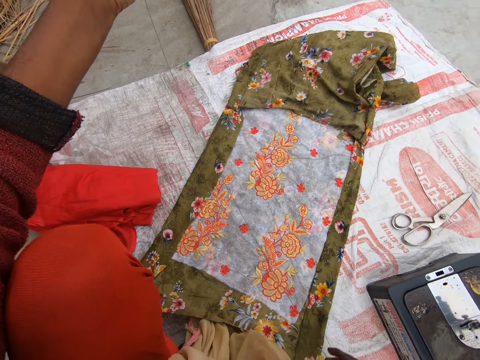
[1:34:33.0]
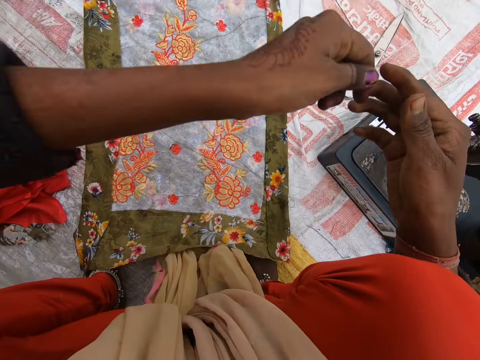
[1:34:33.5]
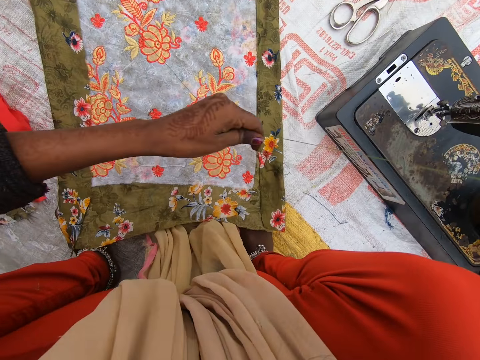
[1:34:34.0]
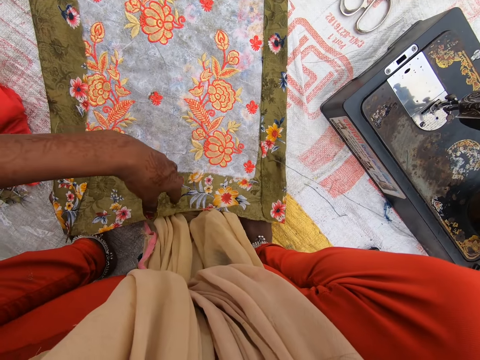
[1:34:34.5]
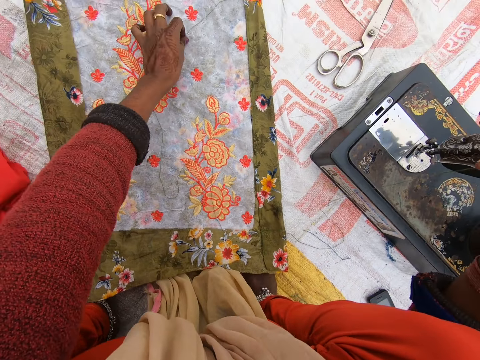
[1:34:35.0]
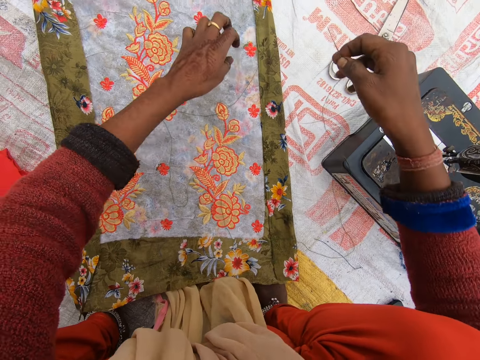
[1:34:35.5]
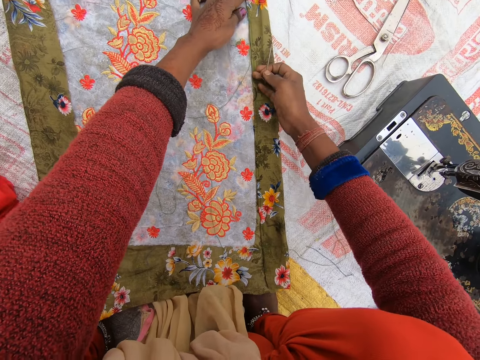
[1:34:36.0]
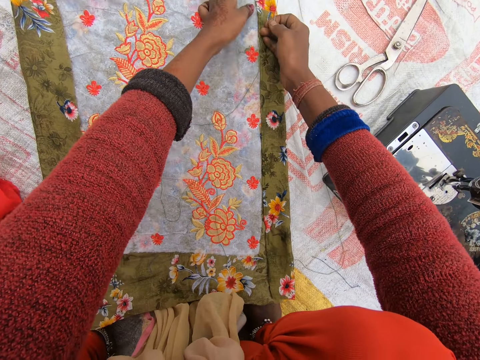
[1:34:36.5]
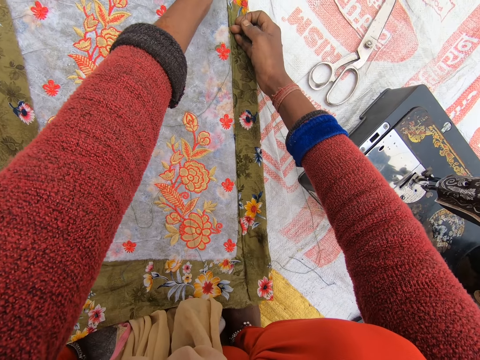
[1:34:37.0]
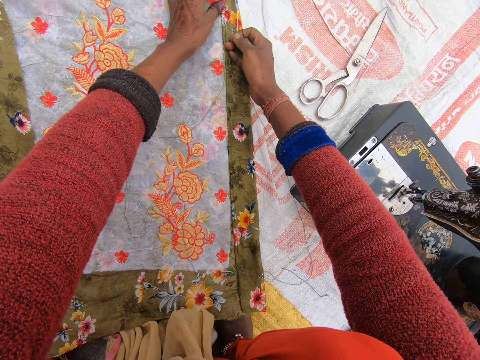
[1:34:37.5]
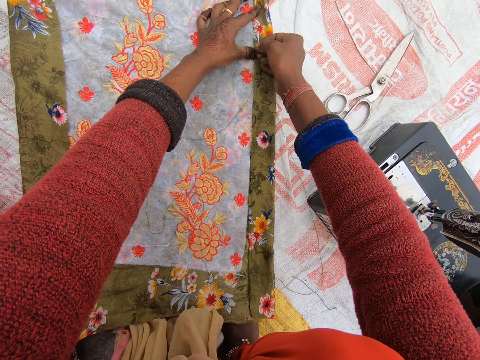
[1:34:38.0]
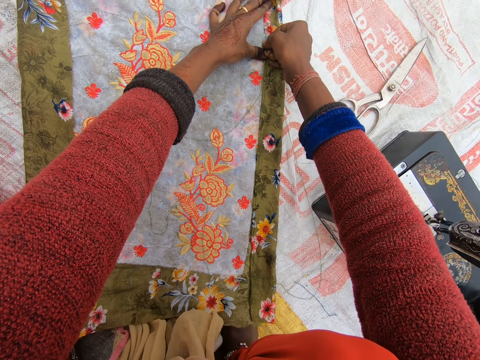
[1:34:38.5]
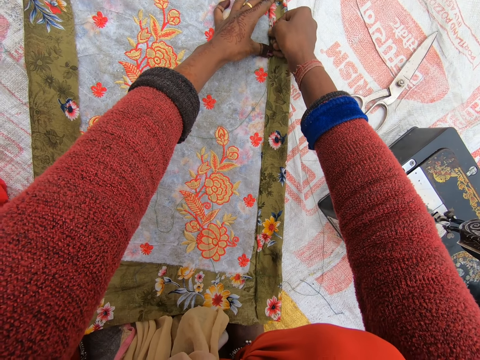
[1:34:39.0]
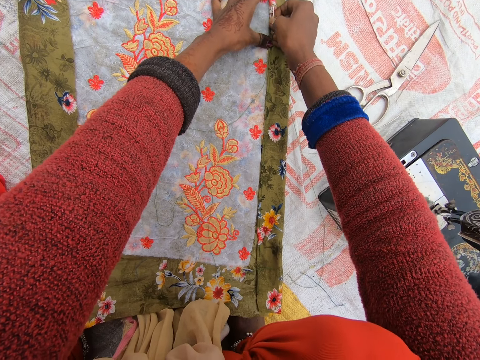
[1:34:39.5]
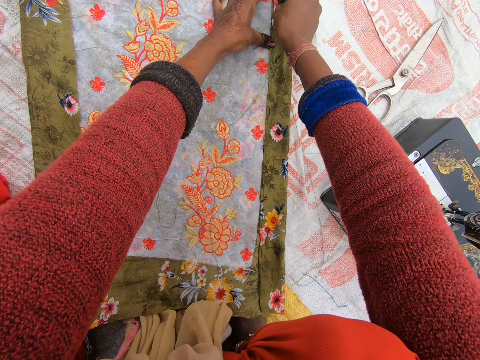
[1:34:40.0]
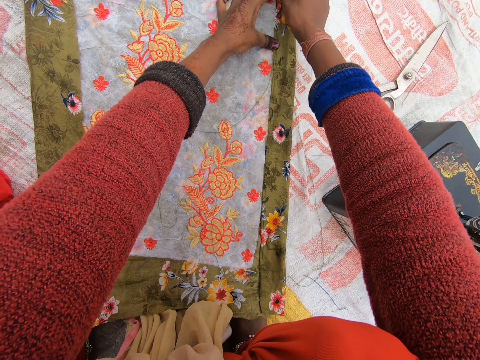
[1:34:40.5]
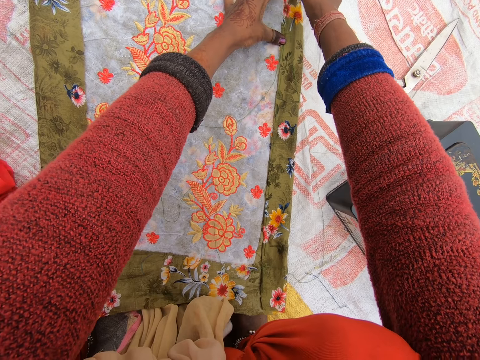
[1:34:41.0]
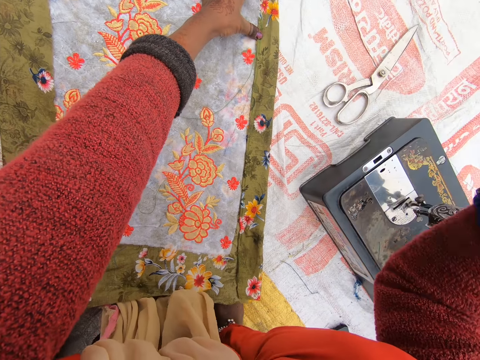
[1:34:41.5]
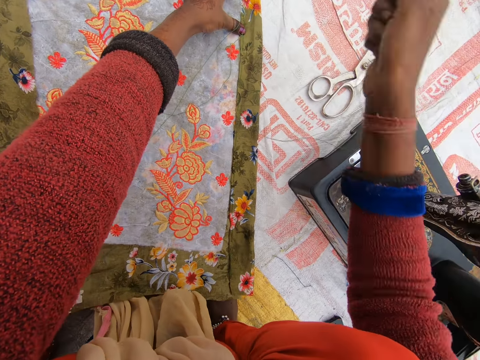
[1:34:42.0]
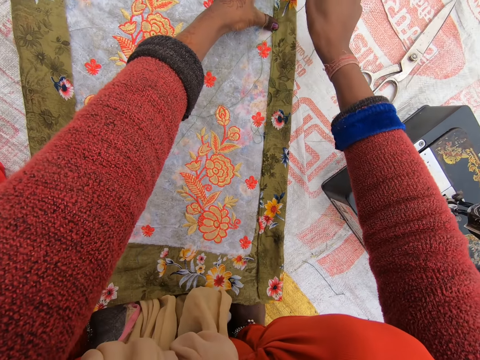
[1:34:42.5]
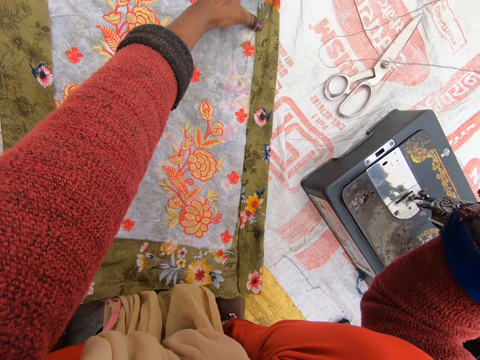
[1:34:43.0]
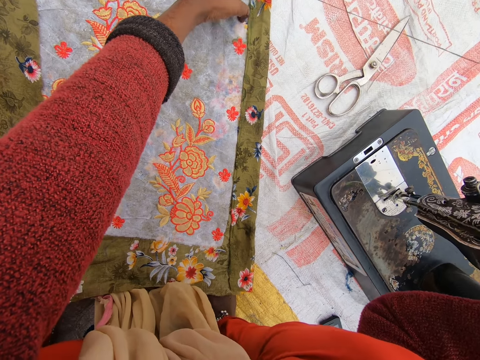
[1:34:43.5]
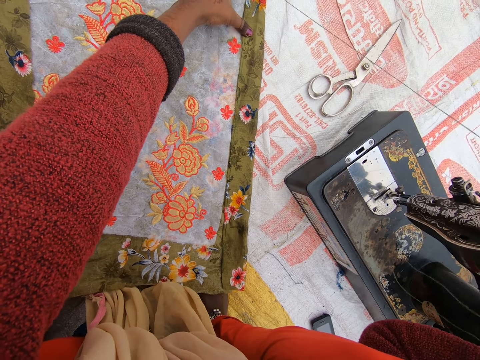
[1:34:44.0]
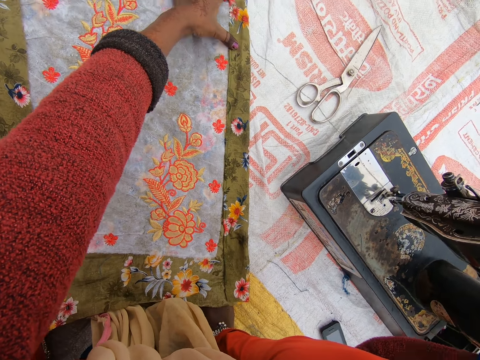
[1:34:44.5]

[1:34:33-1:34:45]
The camera wearer sews the cloth with the sewing needle in her right hand. She pulls the thread from the cloth with her right hand.

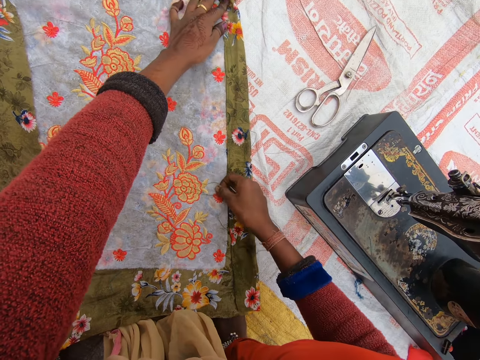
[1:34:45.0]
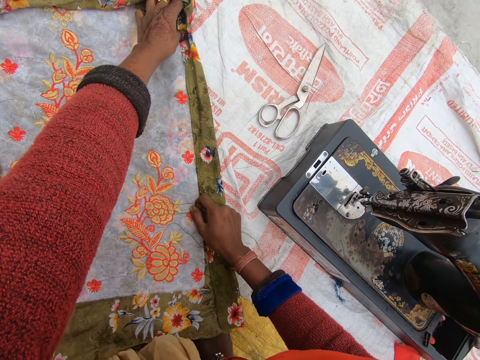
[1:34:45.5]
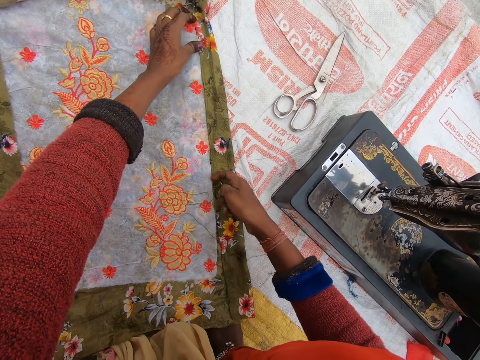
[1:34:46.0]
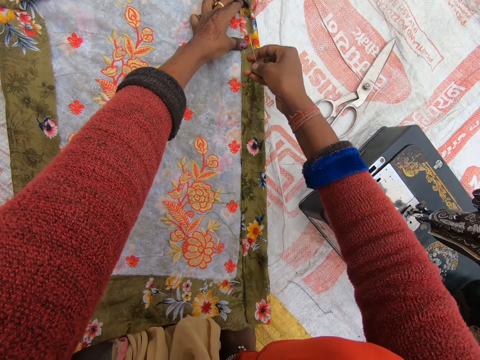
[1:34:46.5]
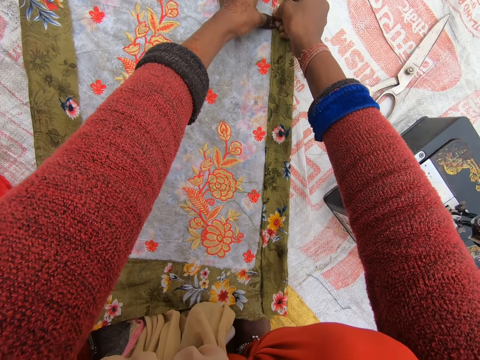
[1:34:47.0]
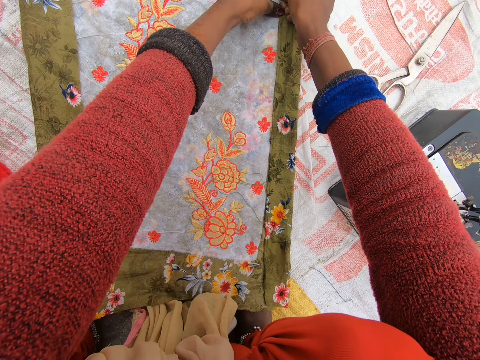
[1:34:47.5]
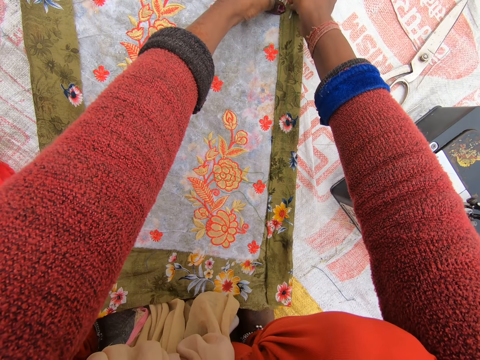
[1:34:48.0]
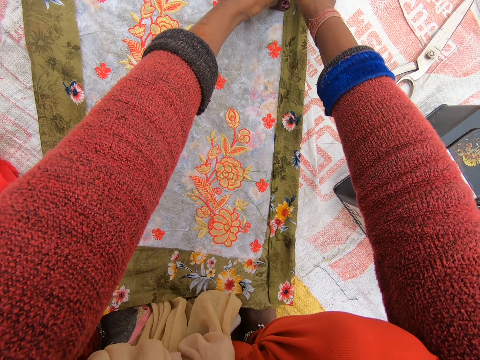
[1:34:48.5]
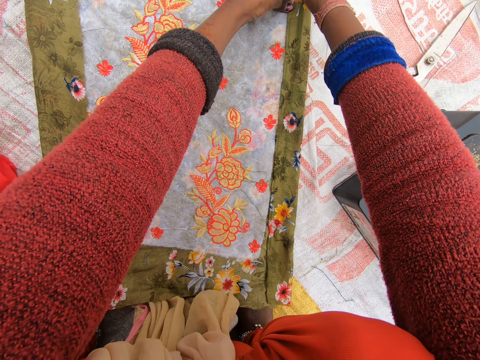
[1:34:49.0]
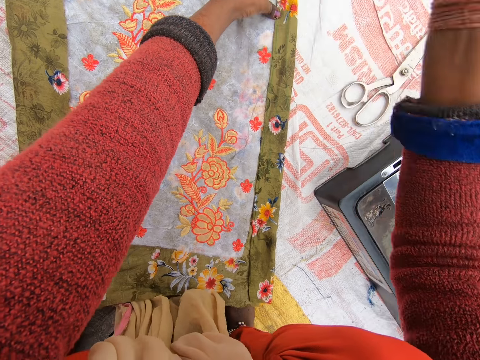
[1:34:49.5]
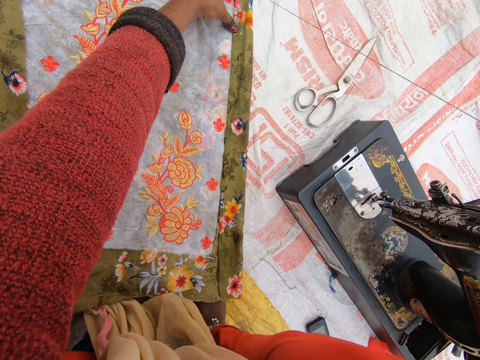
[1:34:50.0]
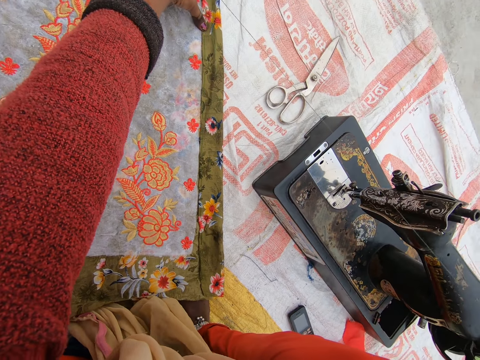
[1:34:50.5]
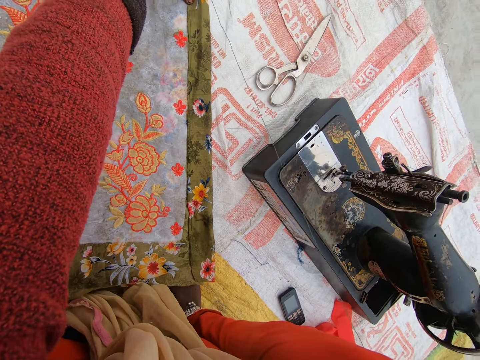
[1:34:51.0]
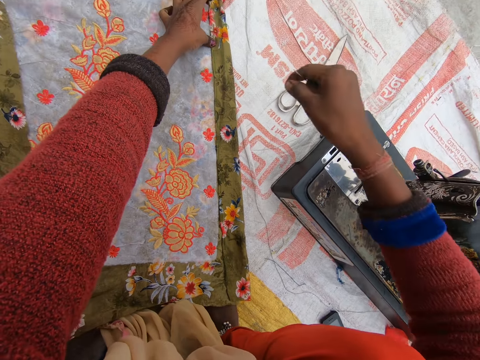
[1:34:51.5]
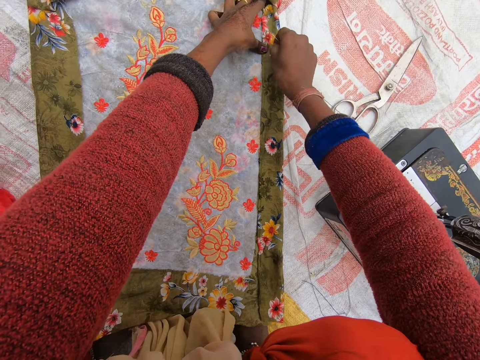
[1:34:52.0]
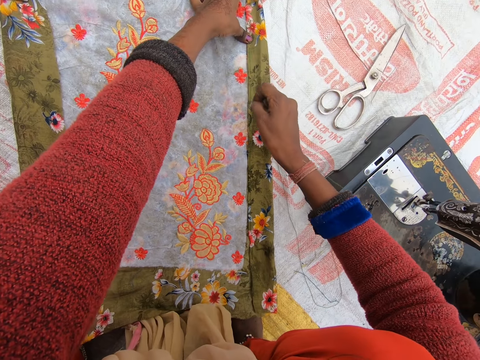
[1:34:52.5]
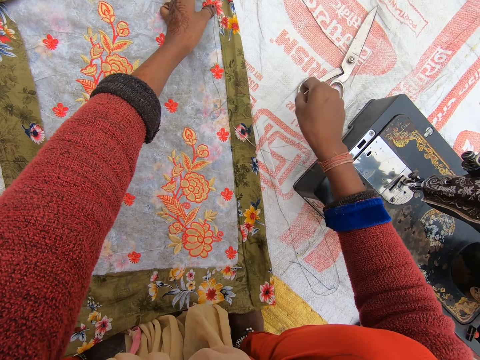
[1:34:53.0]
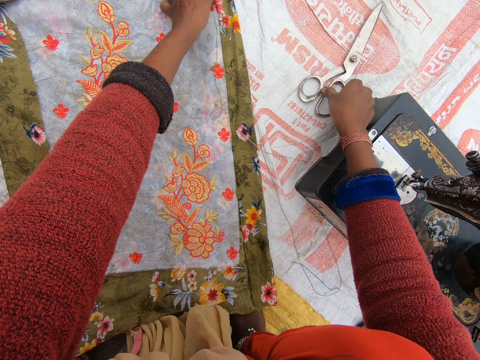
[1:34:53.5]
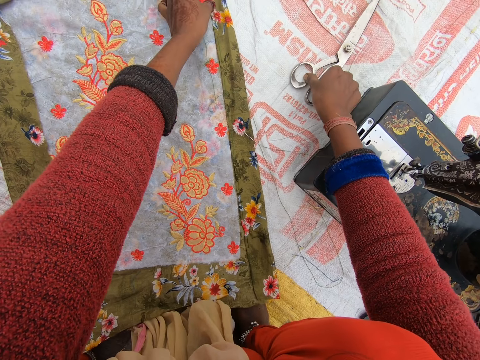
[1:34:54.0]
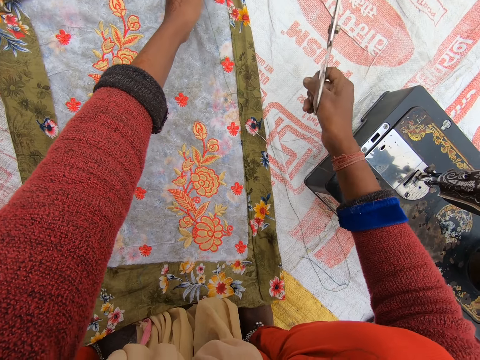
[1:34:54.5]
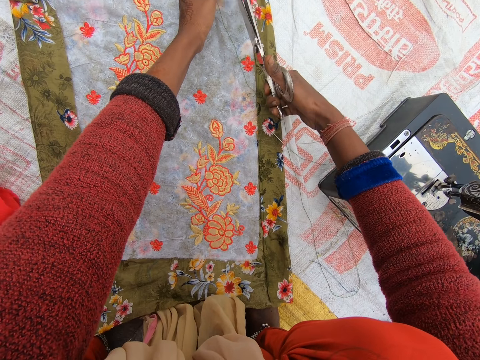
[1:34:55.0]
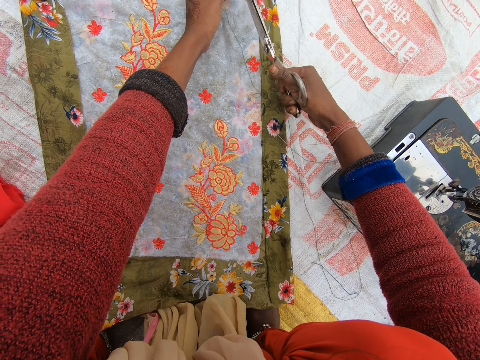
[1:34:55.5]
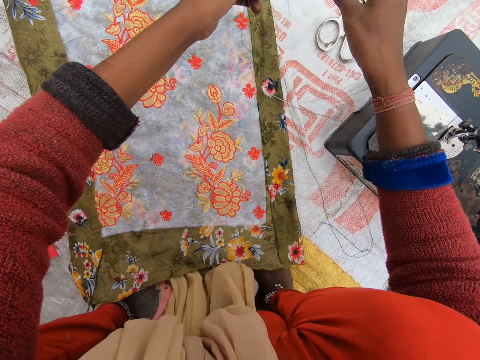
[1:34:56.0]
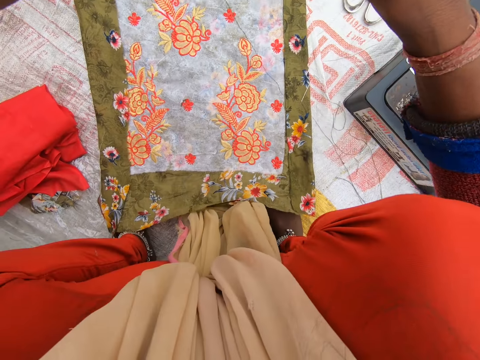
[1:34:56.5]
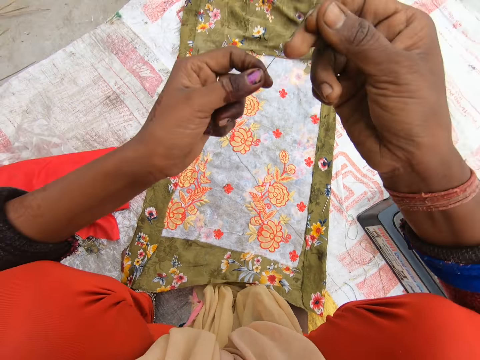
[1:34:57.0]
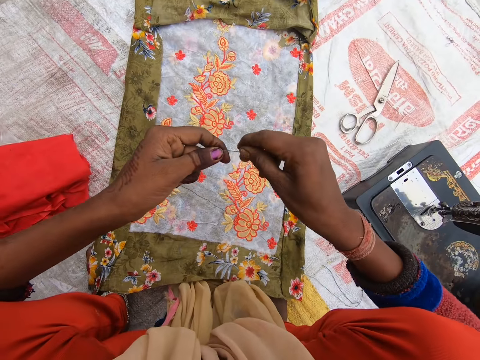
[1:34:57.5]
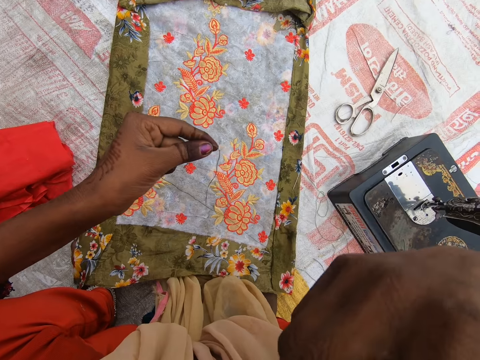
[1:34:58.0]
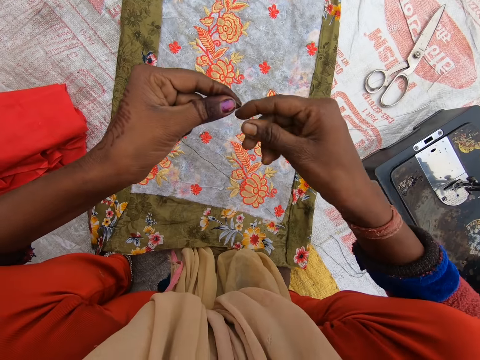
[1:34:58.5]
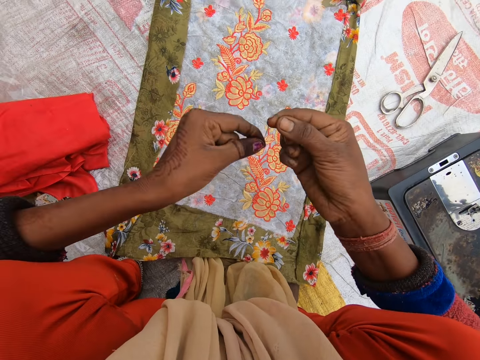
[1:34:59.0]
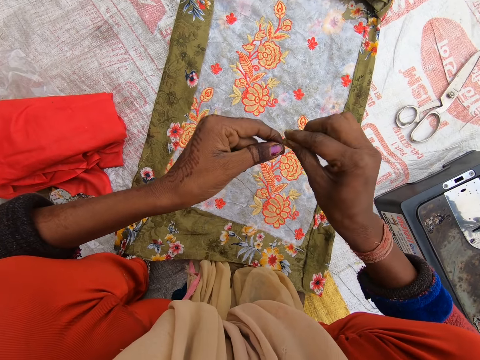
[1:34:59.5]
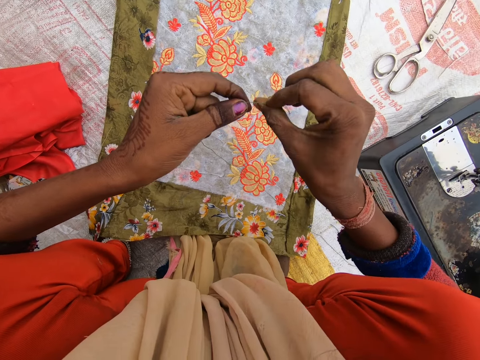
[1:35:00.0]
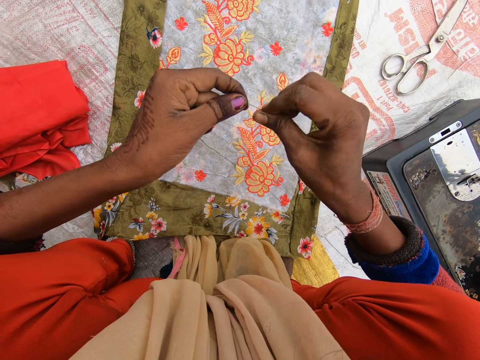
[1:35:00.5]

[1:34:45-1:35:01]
The camera wearer adjusts the cloth with her hands. She sews the cloth with the needle in her right hand. She pulls the thread with her right hand. She picks up a pair of scissors from the floor. She cuts the thread and drops the scissors. She adjusts the thread with her hands. She ties the thread in her hands.
